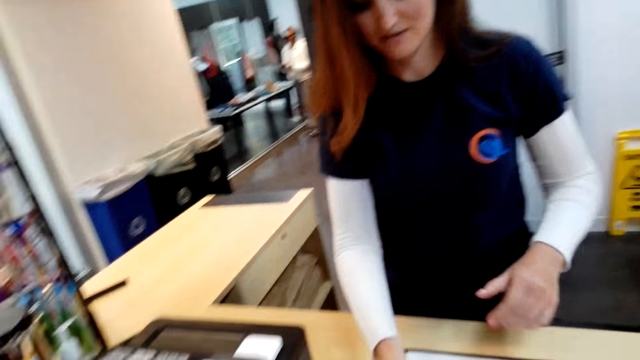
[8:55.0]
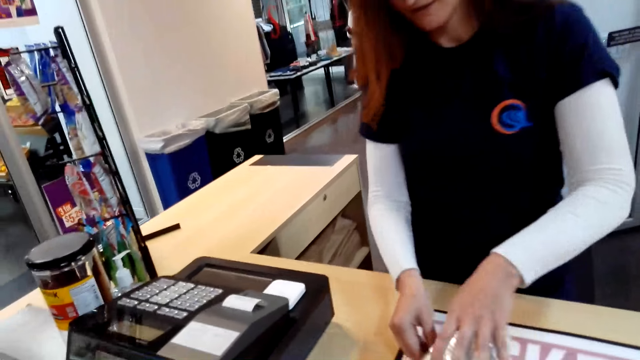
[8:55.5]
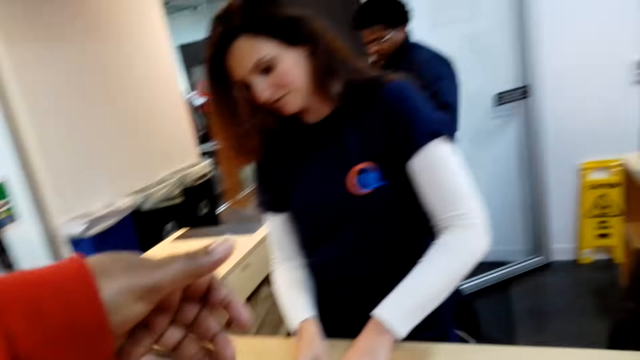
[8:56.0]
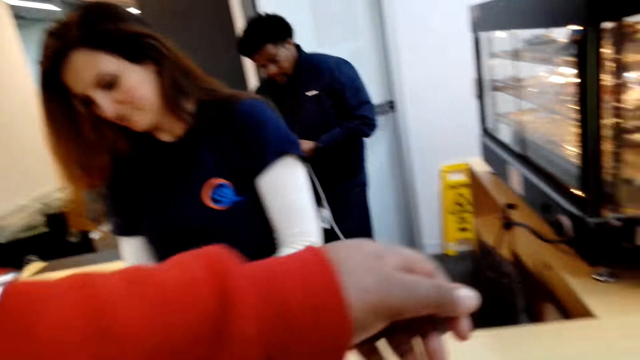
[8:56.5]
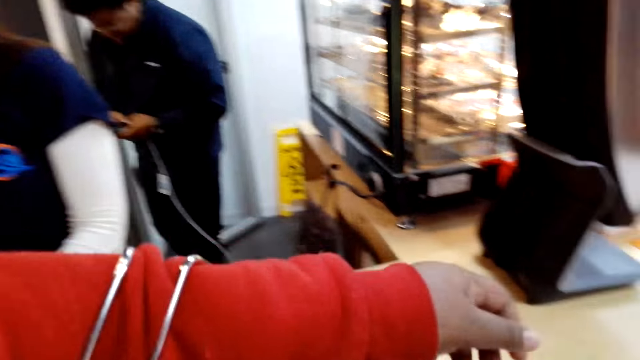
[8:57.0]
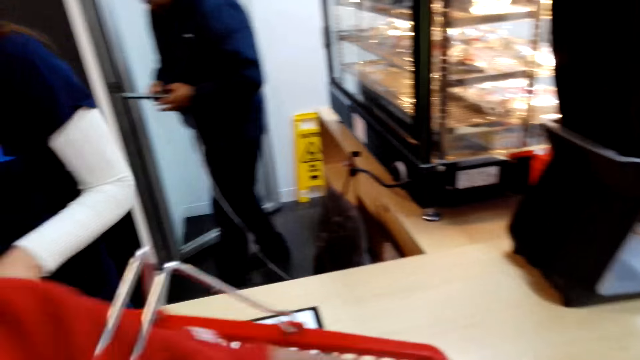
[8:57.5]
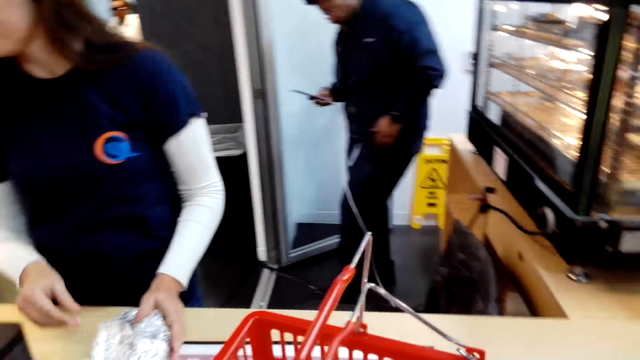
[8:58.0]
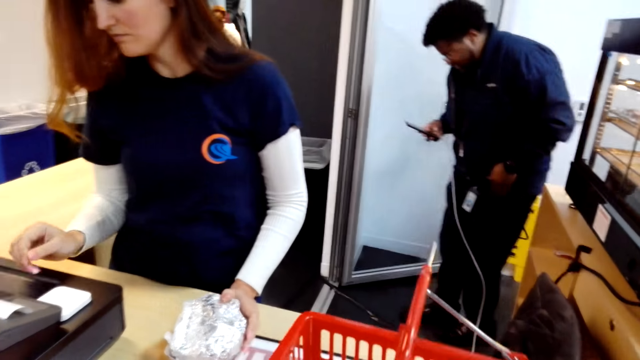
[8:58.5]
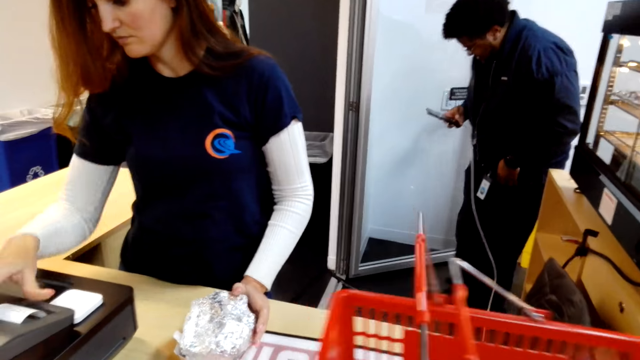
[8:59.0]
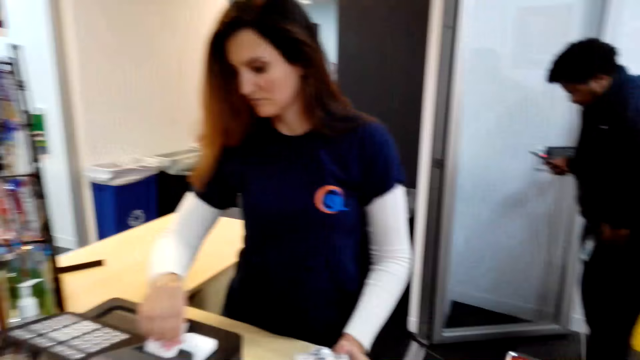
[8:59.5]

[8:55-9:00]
A cashier takes the shopping item. The camera wearer places the basket on the counter.

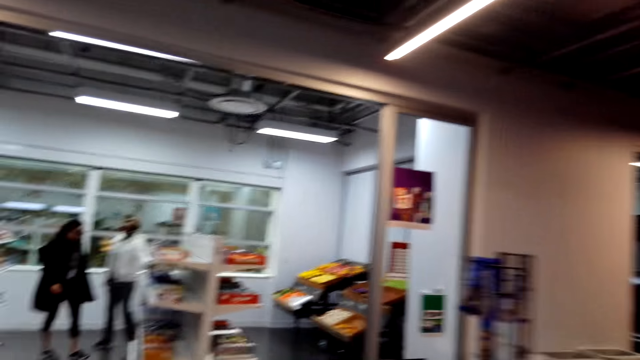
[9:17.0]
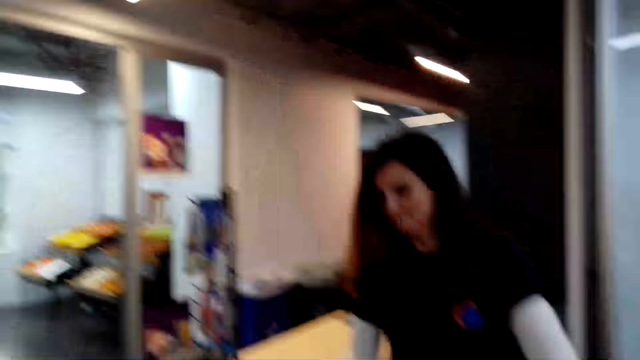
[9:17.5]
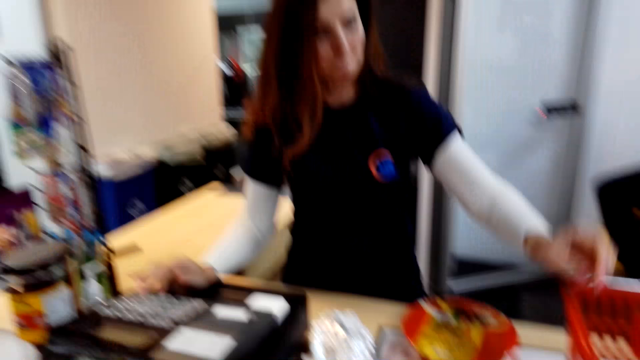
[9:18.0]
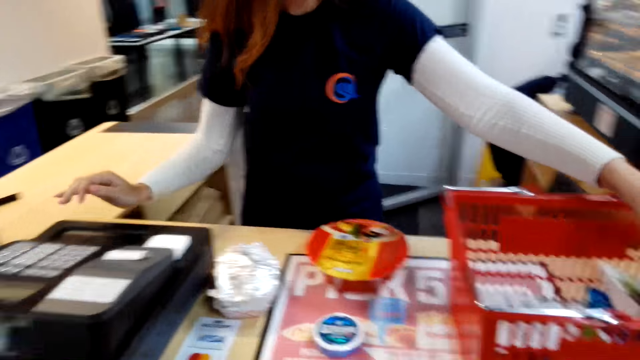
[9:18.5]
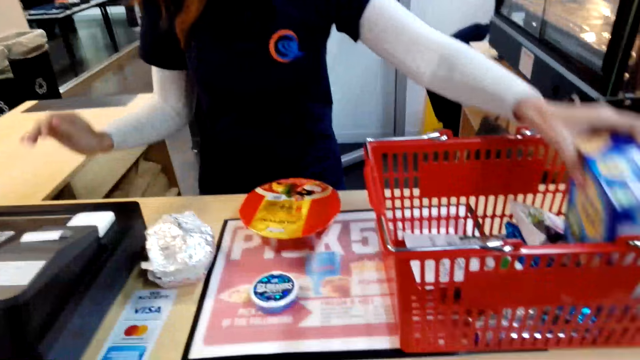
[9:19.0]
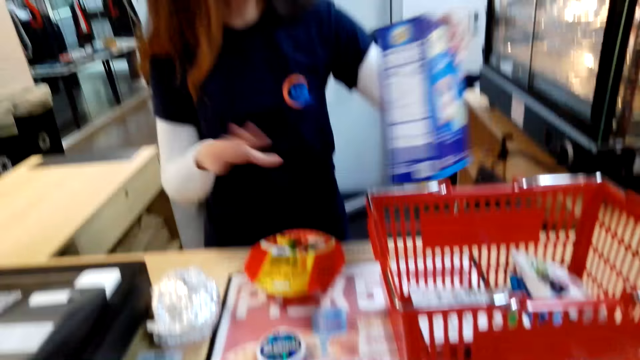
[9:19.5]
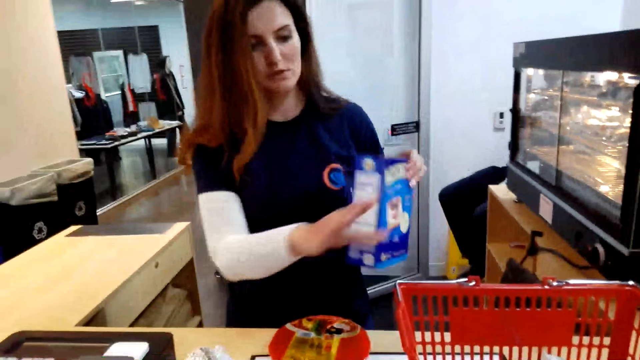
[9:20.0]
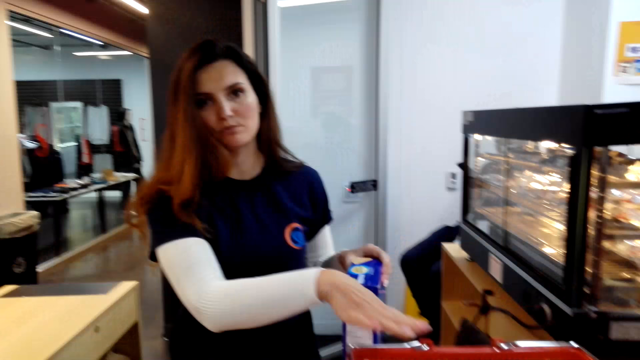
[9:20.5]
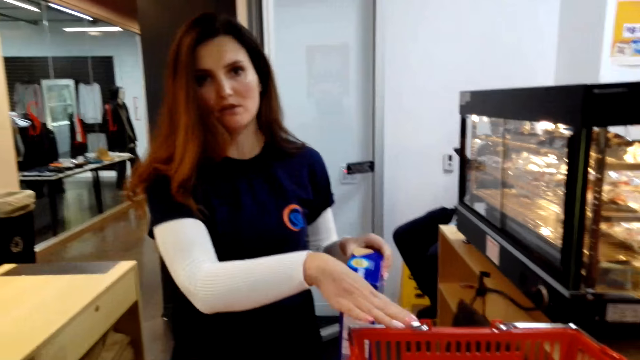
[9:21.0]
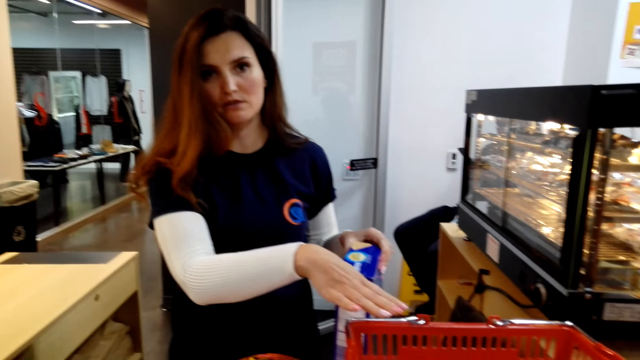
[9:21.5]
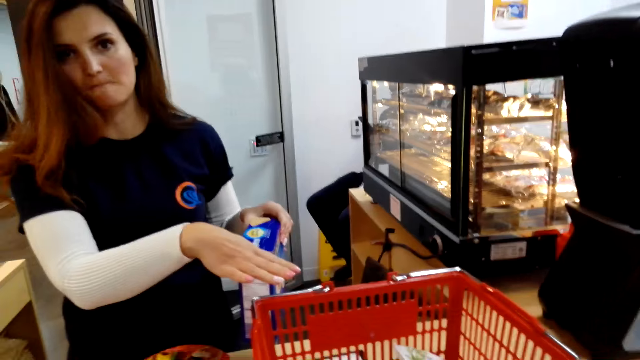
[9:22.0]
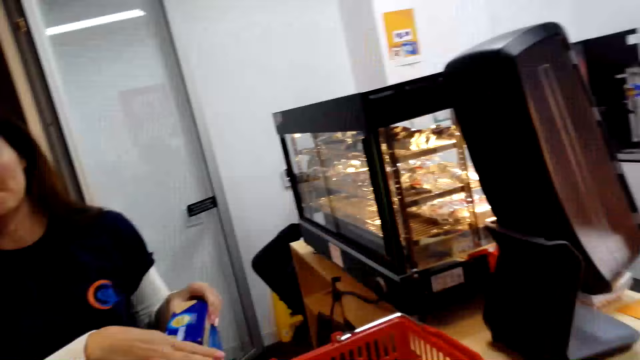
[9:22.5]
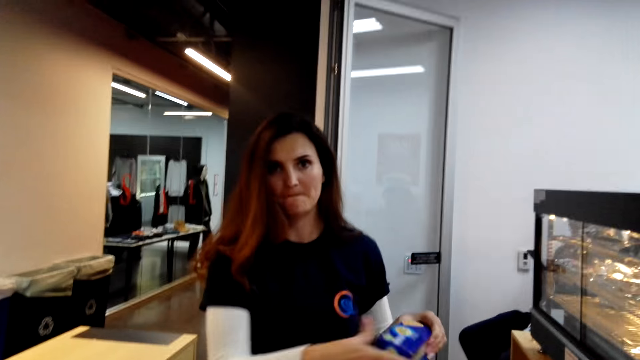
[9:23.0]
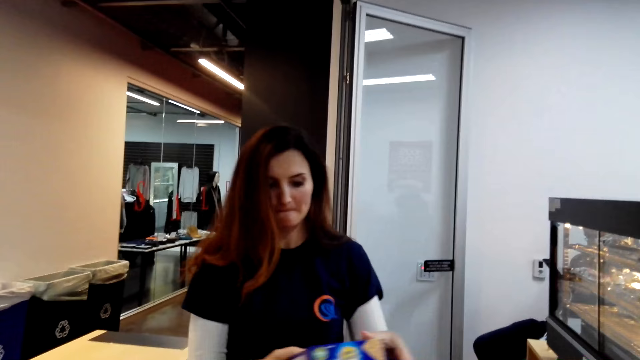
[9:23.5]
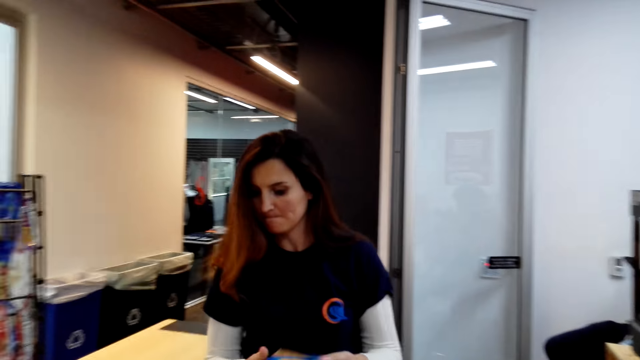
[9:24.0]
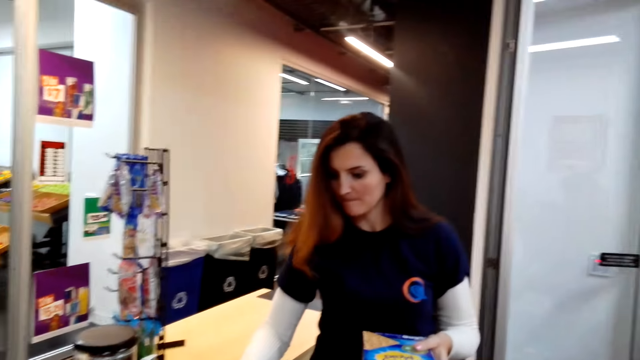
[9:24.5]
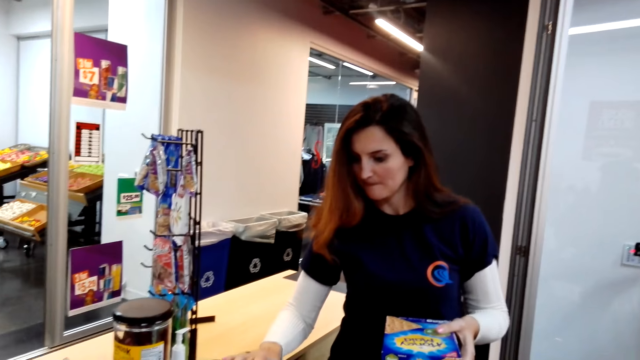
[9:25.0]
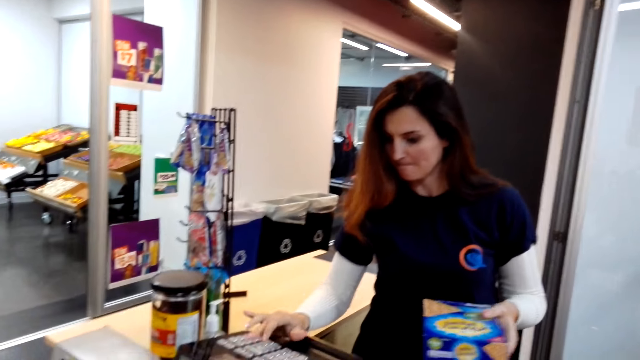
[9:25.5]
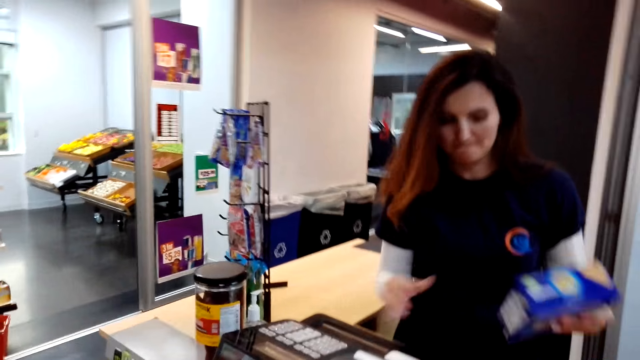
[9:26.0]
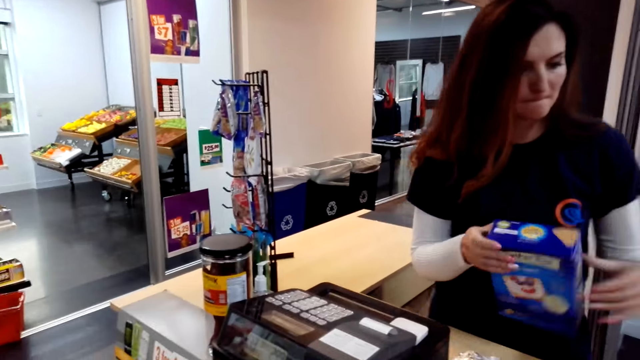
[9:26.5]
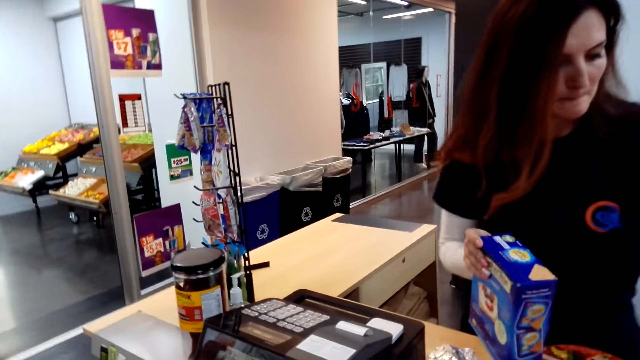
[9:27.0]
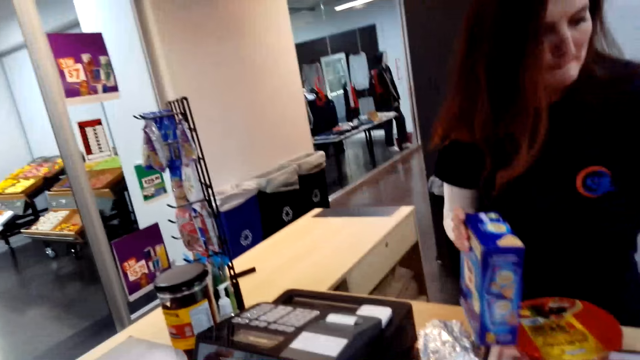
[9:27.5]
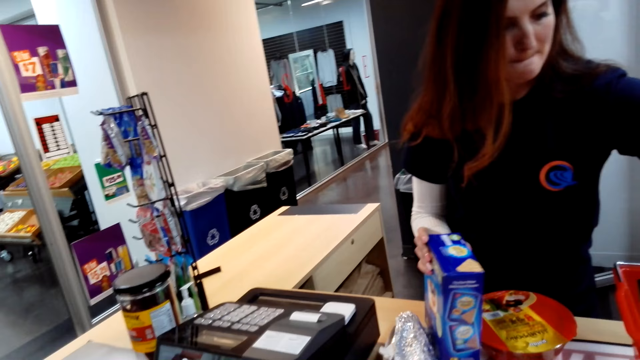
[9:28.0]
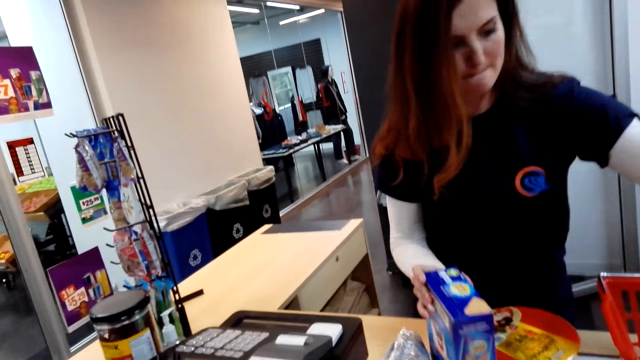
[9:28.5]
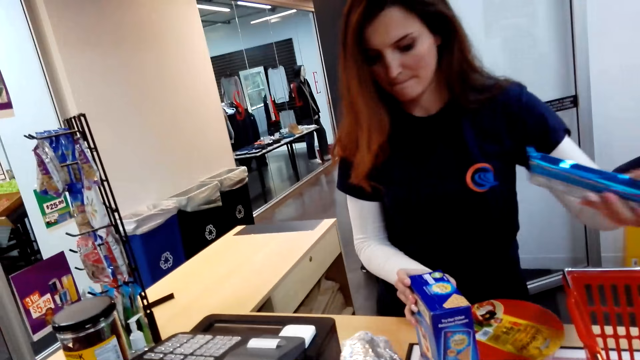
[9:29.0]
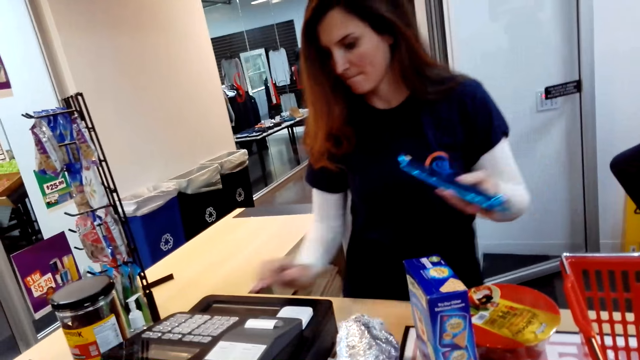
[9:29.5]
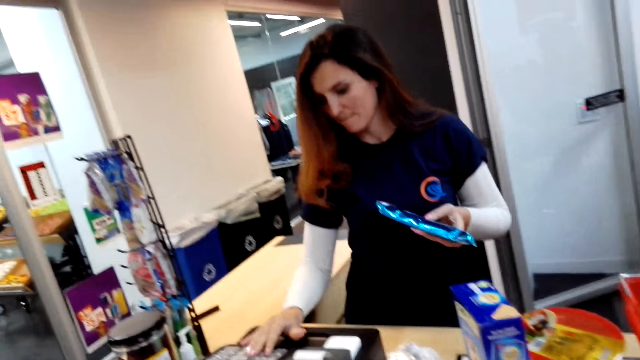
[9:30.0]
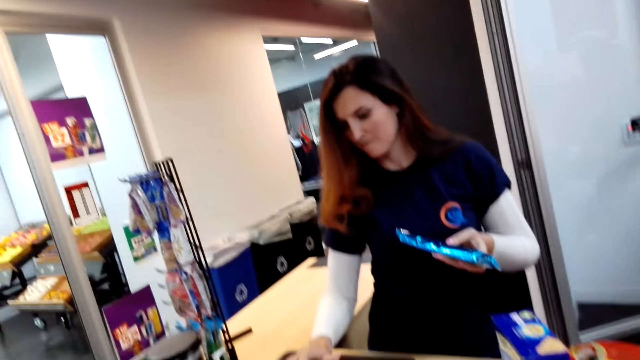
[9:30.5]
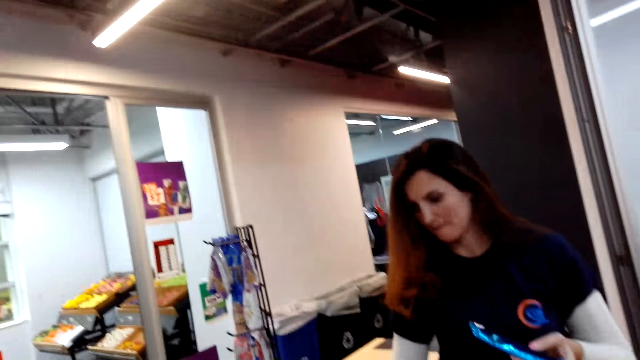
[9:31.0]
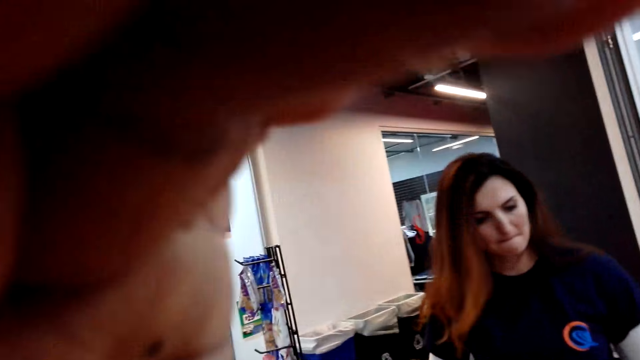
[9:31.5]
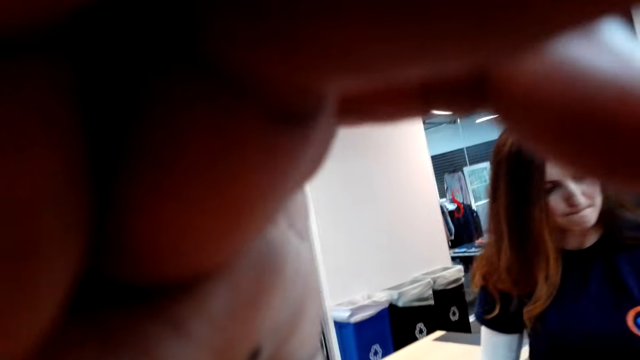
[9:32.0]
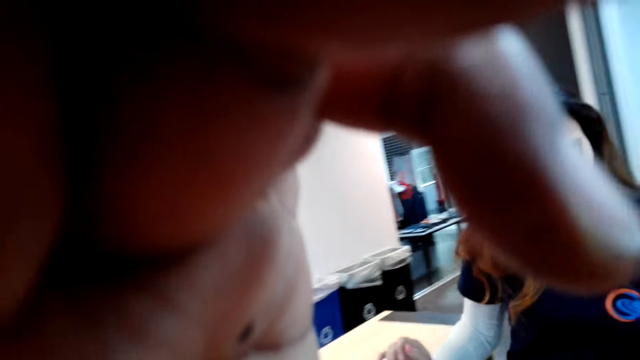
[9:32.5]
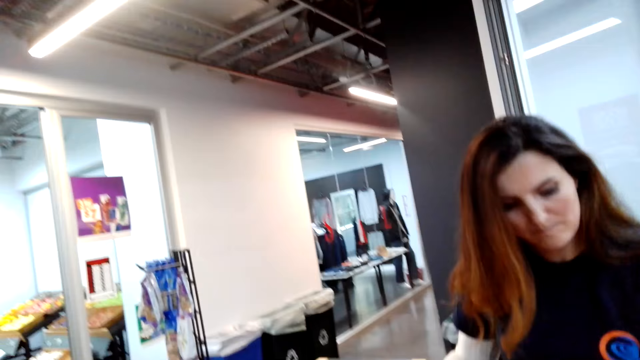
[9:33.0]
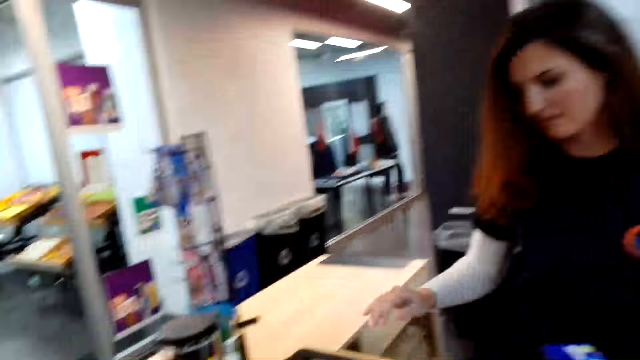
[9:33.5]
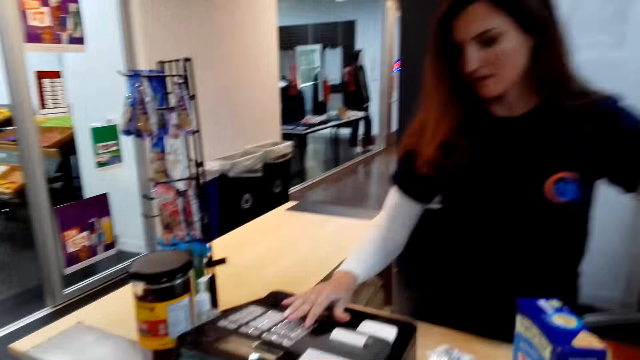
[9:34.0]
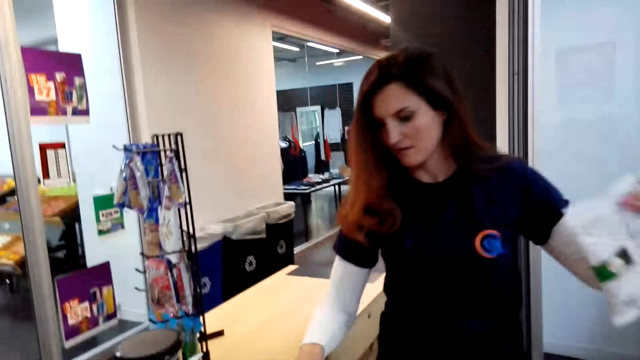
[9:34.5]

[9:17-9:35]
The camera wearer looks around the supermarket. The cashier picks something from the supermarket carrier. The cashier talks to the camera wearer. The camera wearer replies to the cashier. The cashier operates the cashier machine. The cashier exchanges something to the right hand, puts down something, and takes something from the supermarket carrier. The camera wearer places something on the counter. The cashier operates the cashier machine. The camera wearer adjusts the camera. They touch the face and put down the hand.
